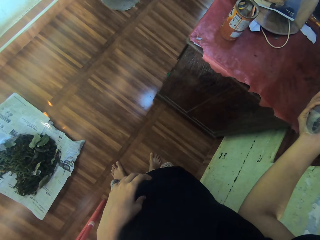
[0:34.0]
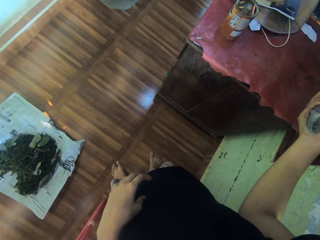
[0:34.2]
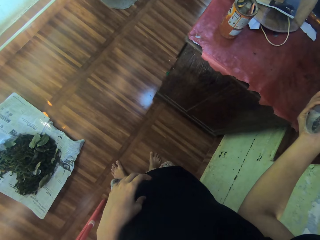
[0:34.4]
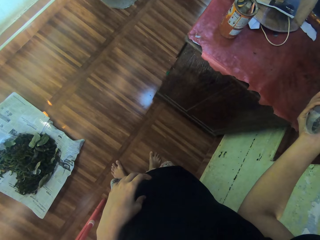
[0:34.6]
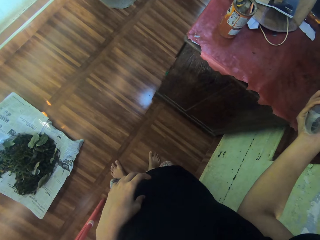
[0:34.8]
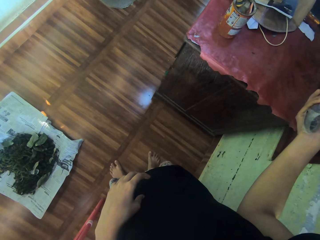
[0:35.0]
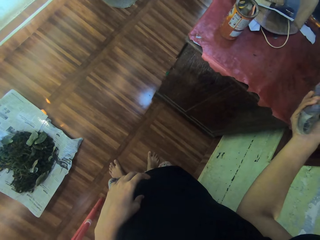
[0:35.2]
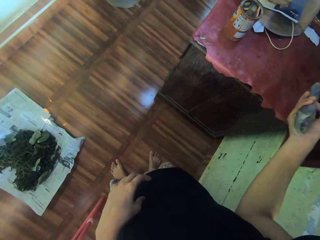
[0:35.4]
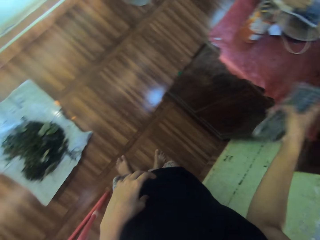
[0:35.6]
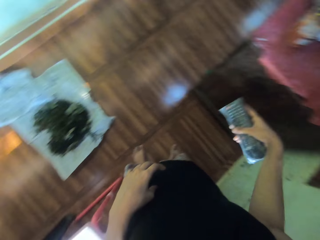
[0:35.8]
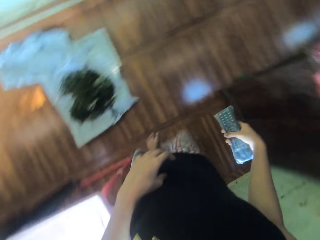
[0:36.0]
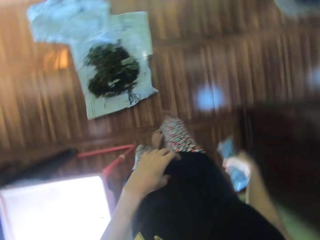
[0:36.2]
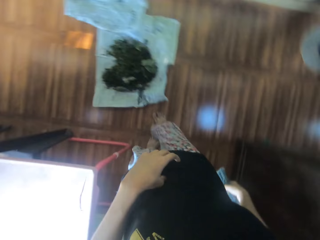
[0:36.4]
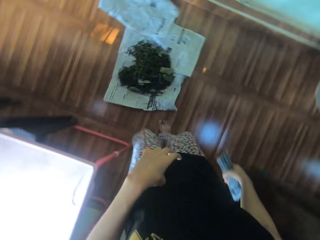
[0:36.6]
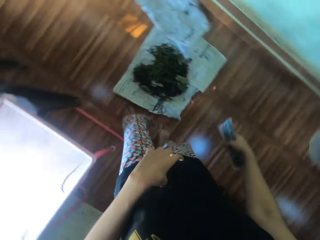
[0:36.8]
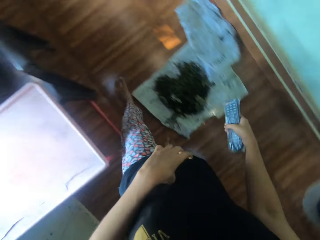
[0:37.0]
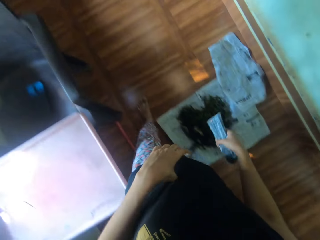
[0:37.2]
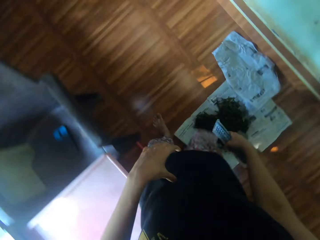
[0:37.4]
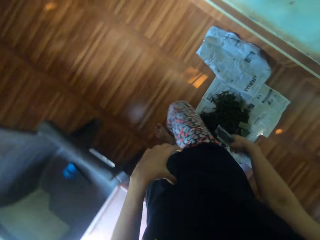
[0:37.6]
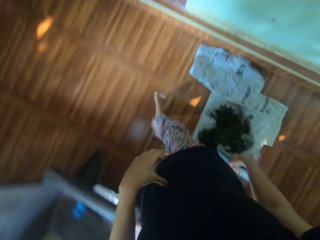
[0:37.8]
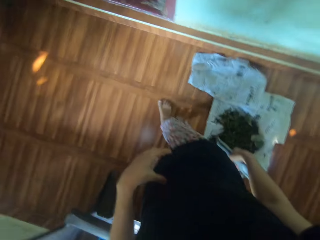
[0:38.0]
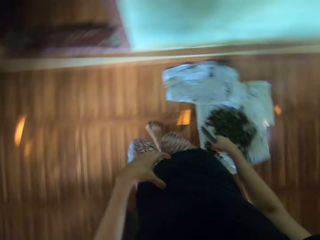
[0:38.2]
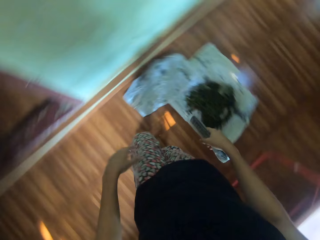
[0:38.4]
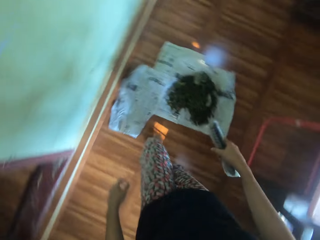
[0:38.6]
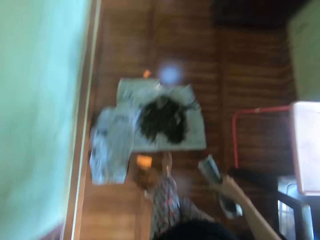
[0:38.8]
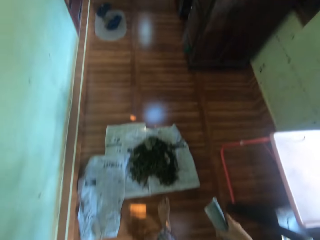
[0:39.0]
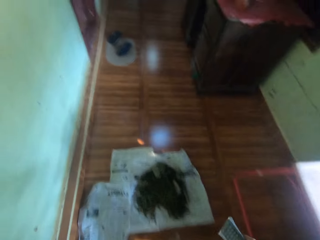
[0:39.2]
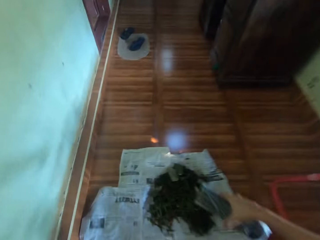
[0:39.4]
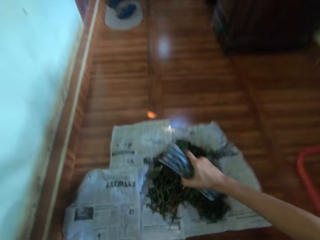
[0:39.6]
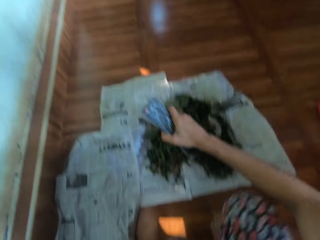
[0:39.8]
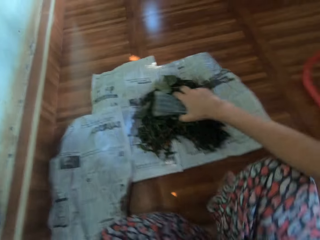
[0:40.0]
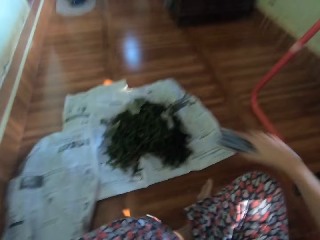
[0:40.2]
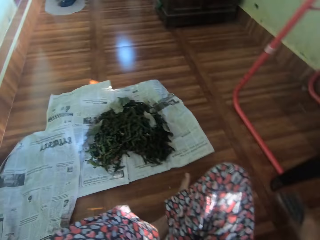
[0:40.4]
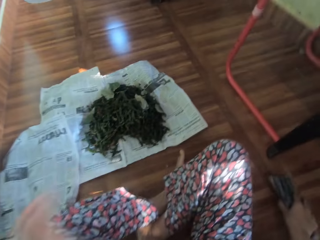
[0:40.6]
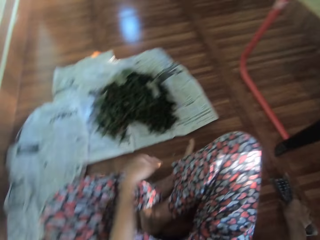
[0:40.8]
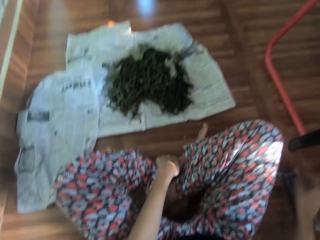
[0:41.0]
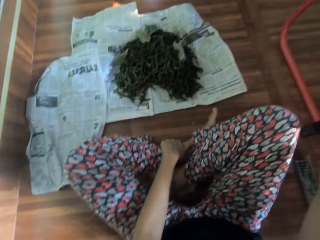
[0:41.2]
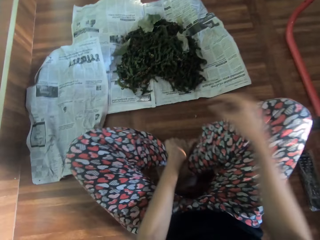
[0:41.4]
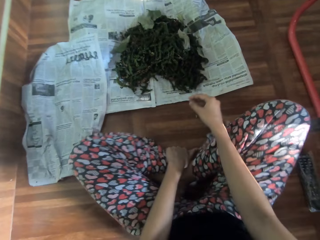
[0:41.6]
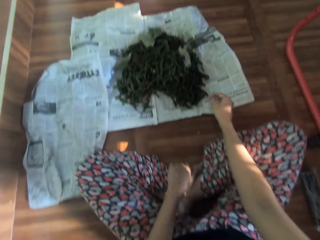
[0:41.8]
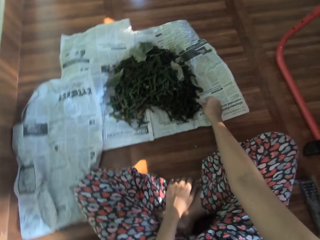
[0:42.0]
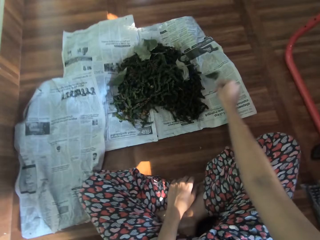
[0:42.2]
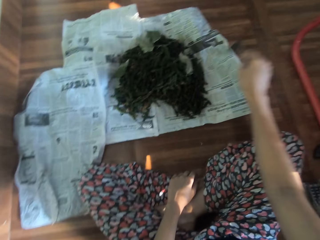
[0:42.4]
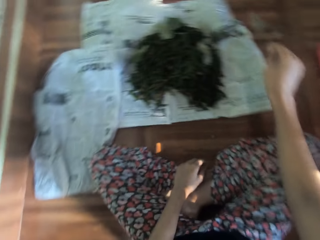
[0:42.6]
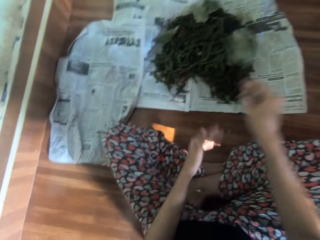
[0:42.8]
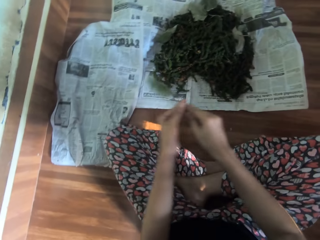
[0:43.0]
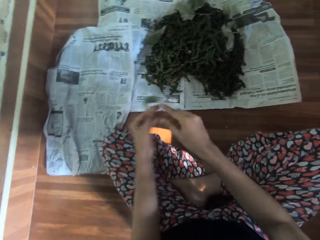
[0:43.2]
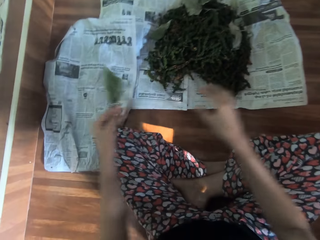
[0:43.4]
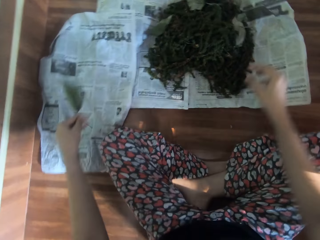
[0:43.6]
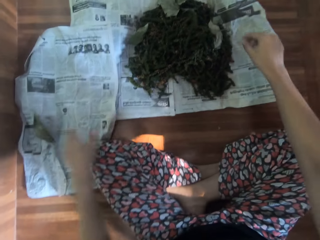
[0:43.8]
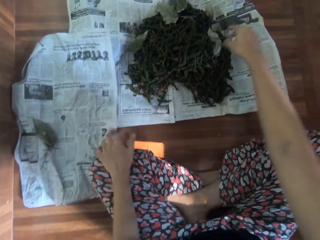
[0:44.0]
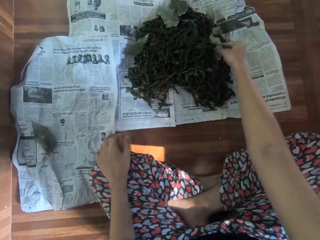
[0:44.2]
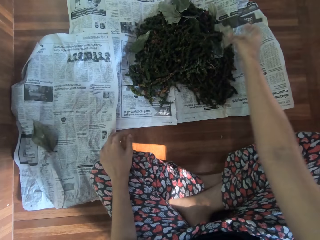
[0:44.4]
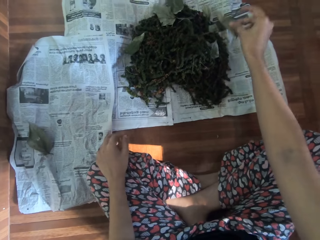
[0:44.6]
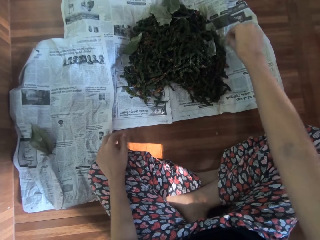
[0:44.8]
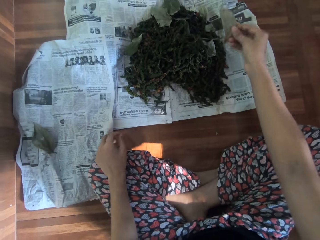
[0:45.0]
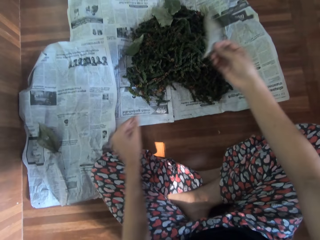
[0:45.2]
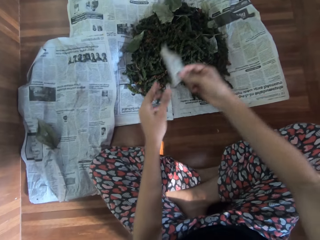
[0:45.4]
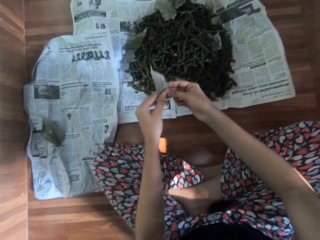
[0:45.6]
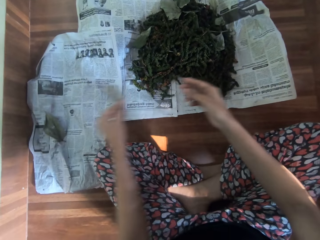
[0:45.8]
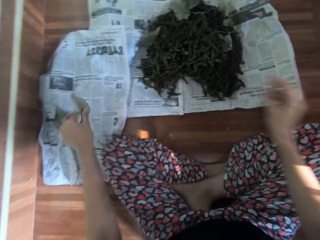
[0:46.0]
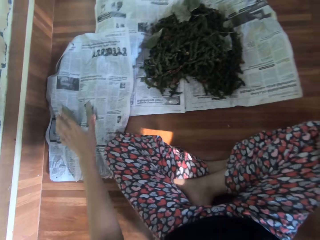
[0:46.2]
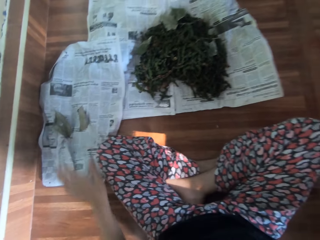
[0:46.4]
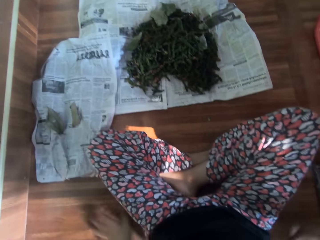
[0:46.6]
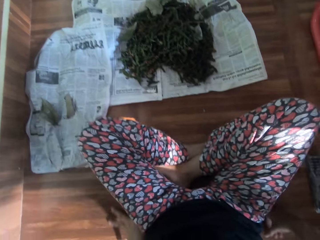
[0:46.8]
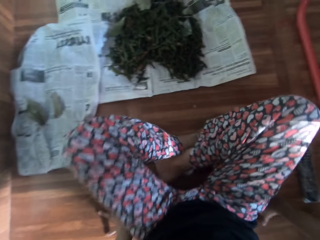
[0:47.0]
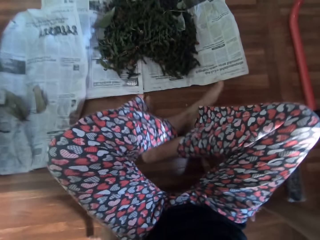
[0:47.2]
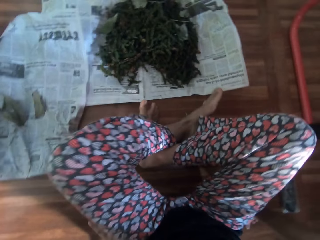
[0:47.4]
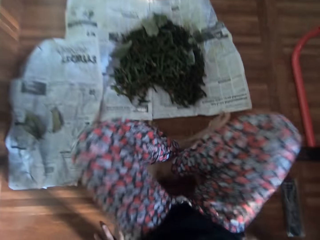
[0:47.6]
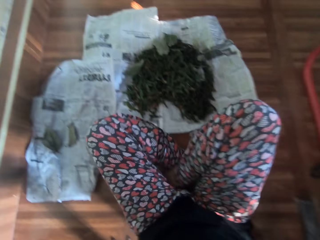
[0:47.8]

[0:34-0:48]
The camera wearer walks towards the vegetables on the newspaper on the floor with the remote in her right hand. She sits on the floor. She drops the remote in her right hand on the floor. She folds her legs. She picks a leaf on the newspaper on the floor with her right hand, passes the leaf in her right hand to her left hand, and drops the leaf in her left hand on the newspaper on the floor. She picks a leaf on the newspaper on the floor with her right hand, passes the leaf in her right hand to her left hand, and drops the leaf in her left hand on the newspaper on the floor.

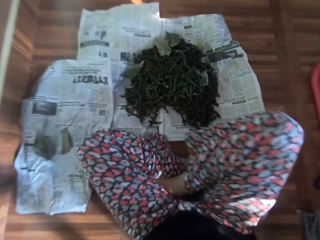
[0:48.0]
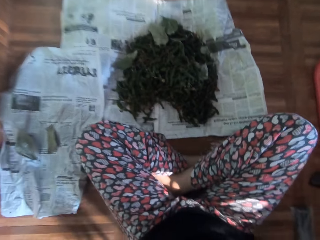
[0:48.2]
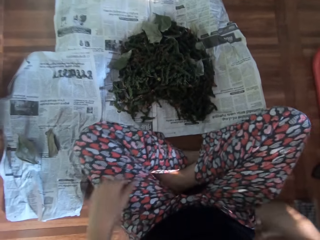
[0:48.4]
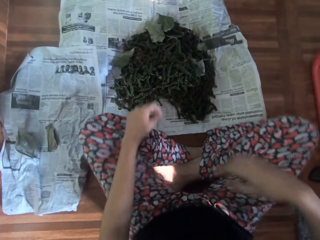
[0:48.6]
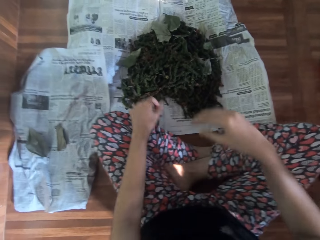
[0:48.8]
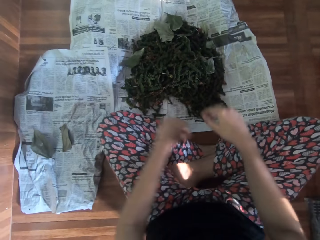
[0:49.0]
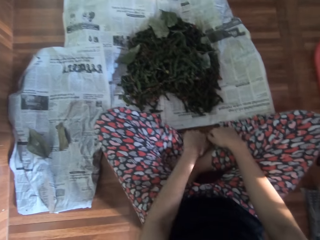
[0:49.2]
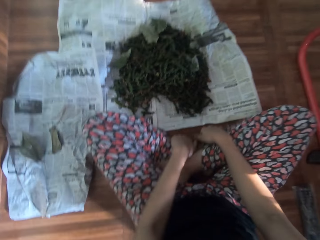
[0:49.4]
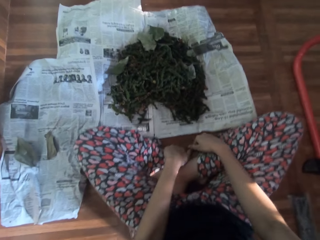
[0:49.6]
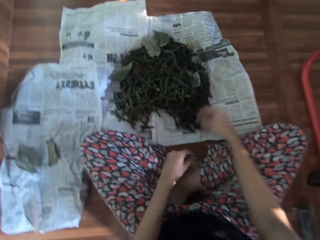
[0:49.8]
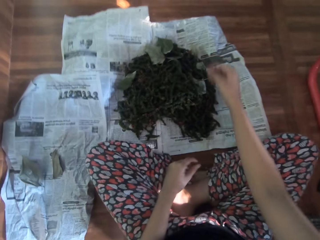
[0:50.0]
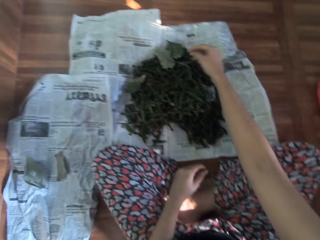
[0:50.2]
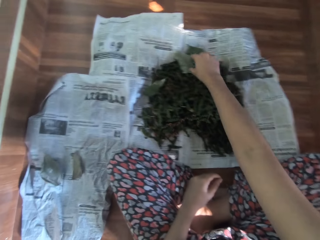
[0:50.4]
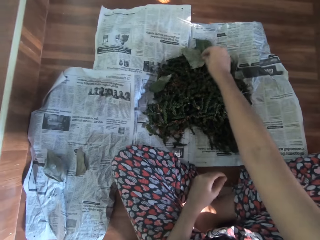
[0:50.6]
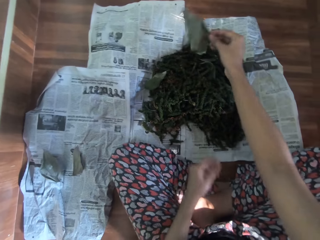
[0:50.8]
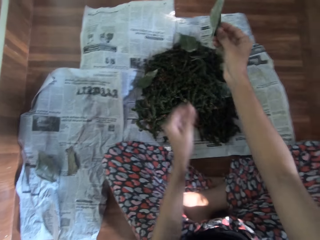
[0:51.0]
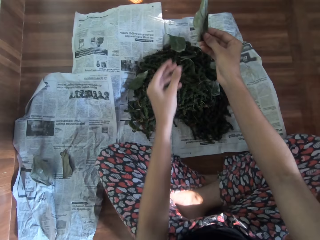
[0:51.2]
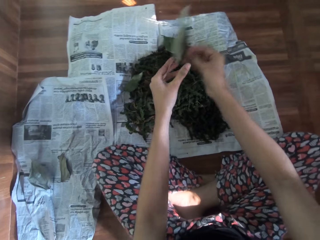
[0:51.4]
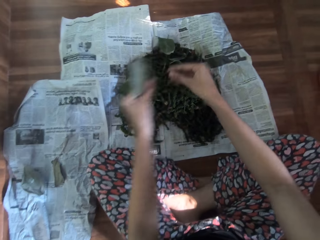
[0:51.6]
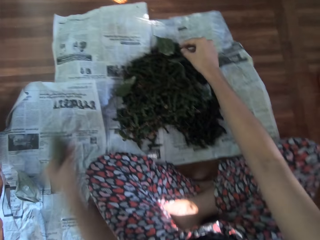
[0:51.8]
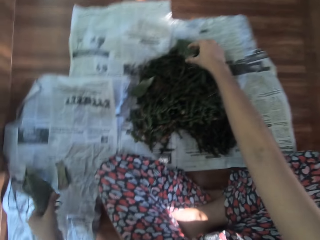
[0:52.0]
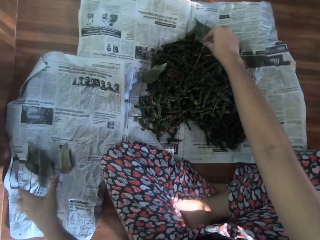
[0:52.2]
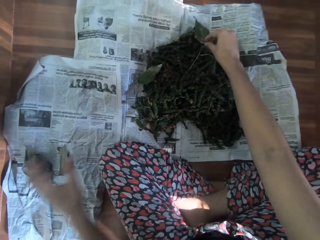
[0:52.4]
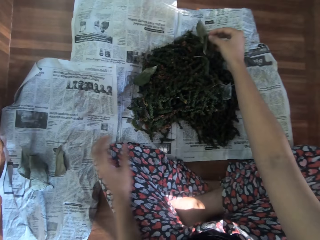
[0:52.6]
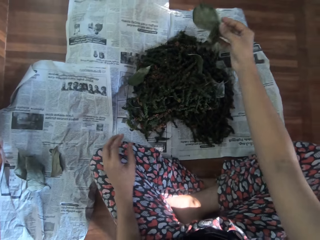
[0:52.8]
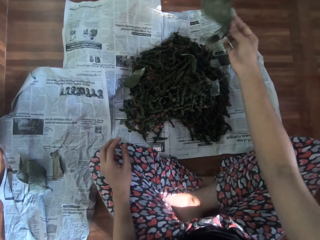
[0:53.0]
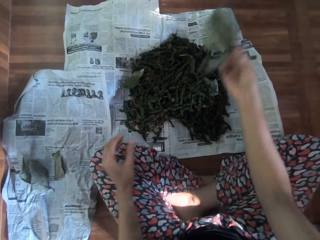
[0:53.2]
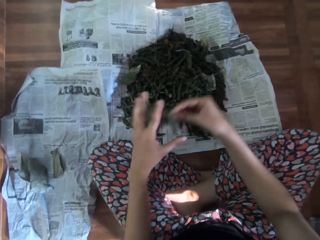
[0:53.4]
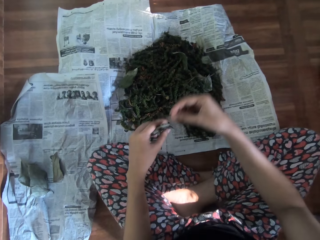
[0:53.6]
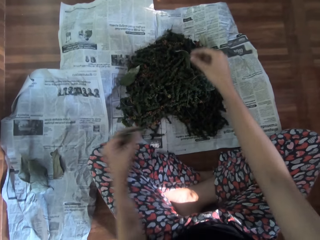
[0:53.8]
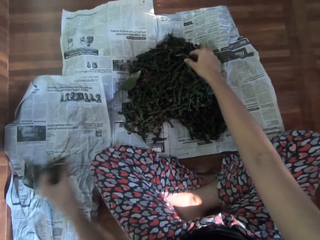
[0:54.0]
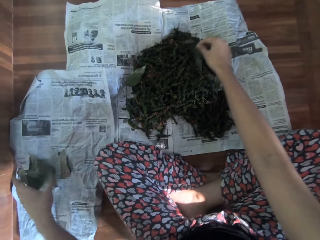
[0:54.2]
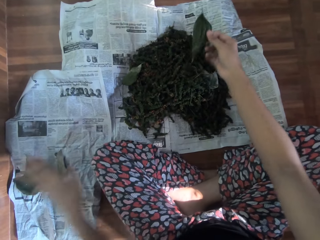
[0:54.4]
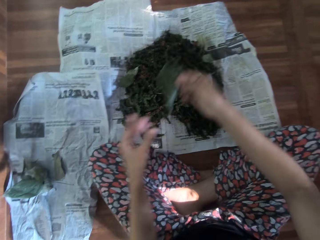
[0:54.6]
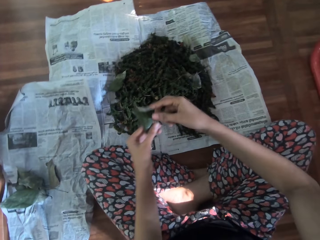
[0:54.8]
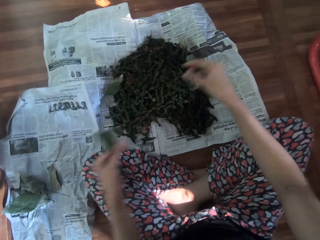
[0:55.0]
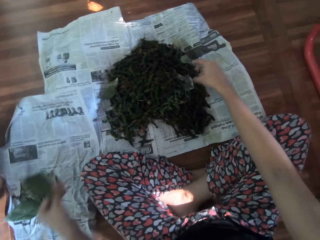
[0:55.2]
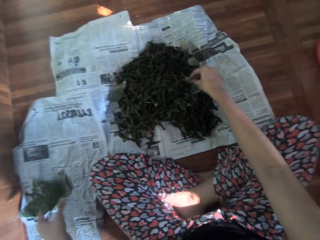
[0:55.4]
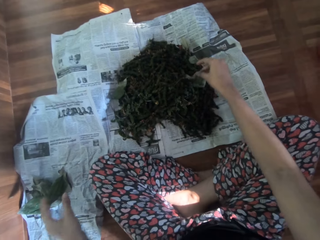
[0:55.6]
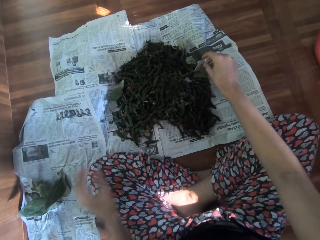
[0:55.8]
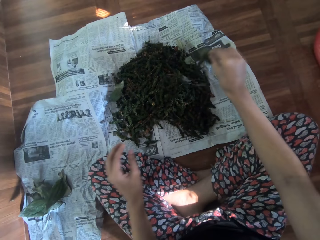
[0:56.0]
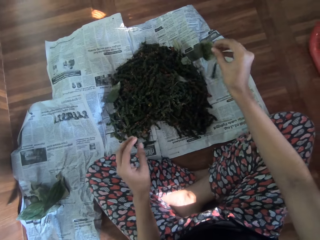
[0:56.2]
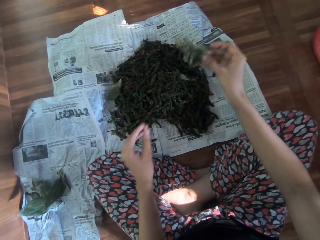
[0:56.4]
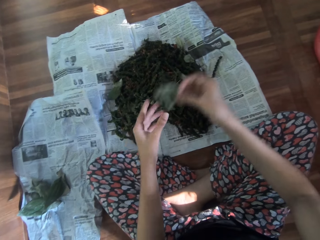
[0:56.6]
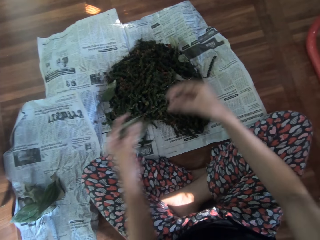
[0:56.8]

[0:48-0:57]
The camera wearer moves forward towards the vegetables on the newspaper on the floor. She prepares herself. She folds her legs. She picks a leaf on the newspaper on the floor with her right hand, passes the leaf in her right hand to her left hand, and drops the leaf in her left hand on the newspaper on the floor. She picks a leaf on the newspaper on the floor with her right hand, passes the leaf in her right hand to her left hand, and drops the leaf in her left hand on the newspaper on the floor. She picks a leaf on the newspaper on the floor with her right hand, passes the leaf in her right hand to her left hand, and drops the leaf in her left hand on the newspaper on the floor. She picks a leaf on the newspaper on the floor with her right hand.
